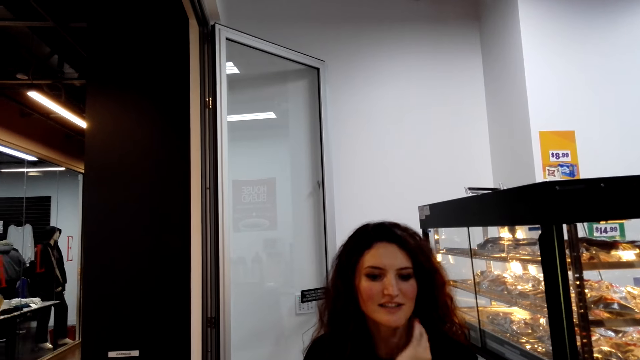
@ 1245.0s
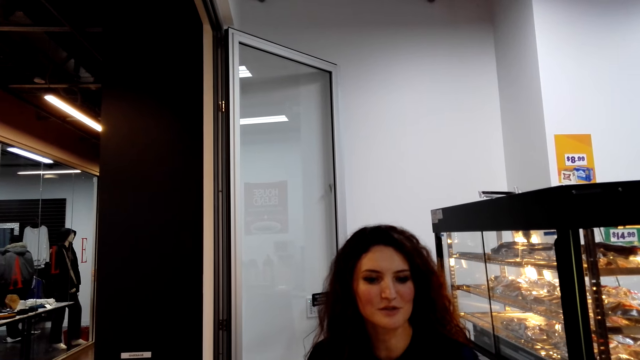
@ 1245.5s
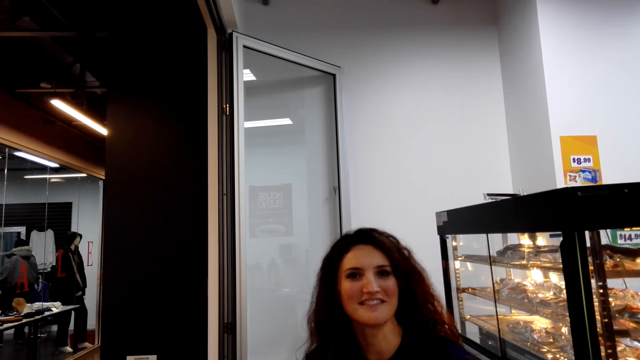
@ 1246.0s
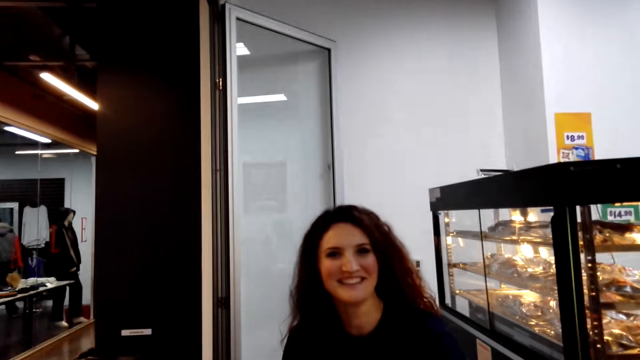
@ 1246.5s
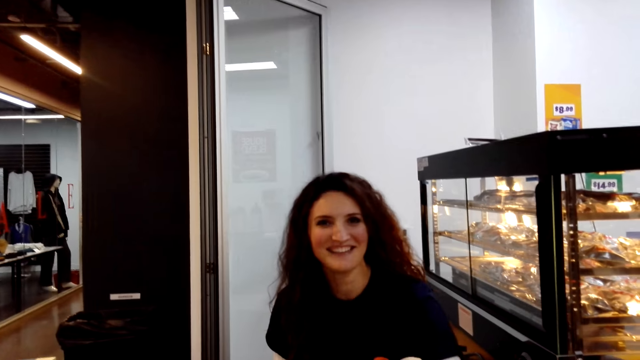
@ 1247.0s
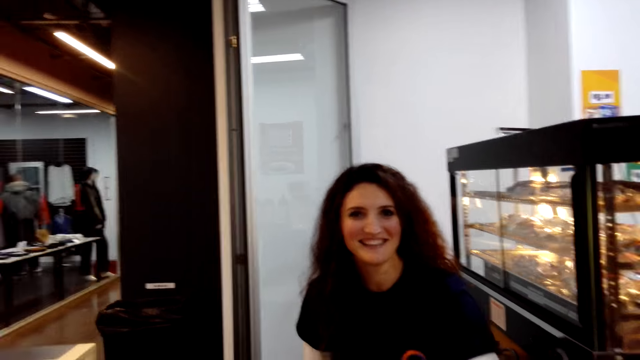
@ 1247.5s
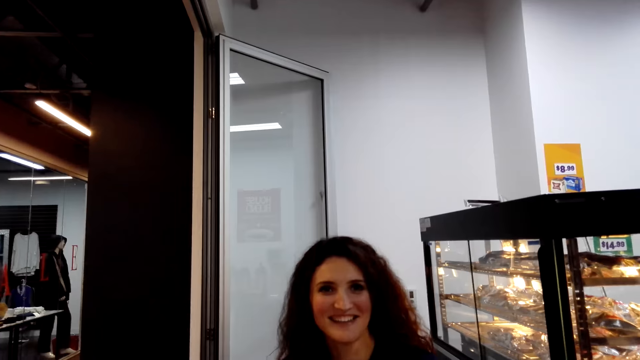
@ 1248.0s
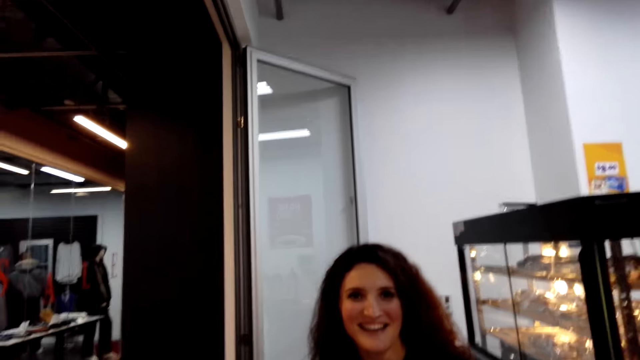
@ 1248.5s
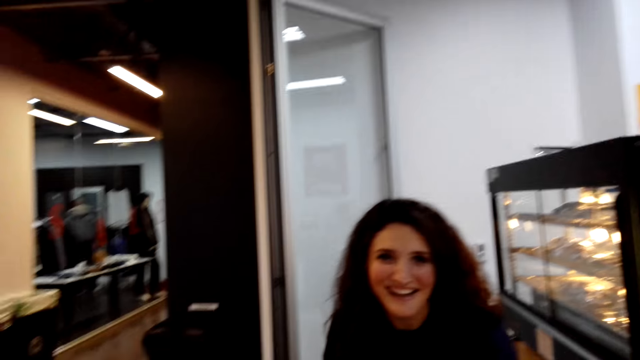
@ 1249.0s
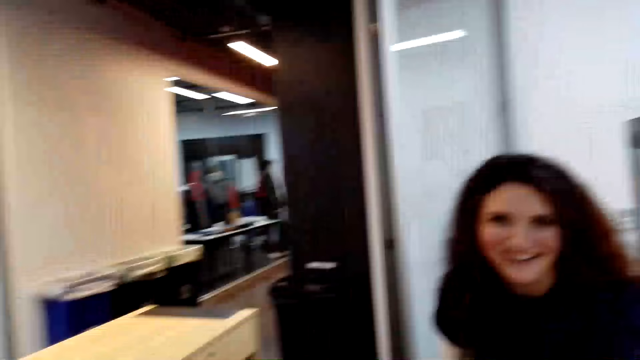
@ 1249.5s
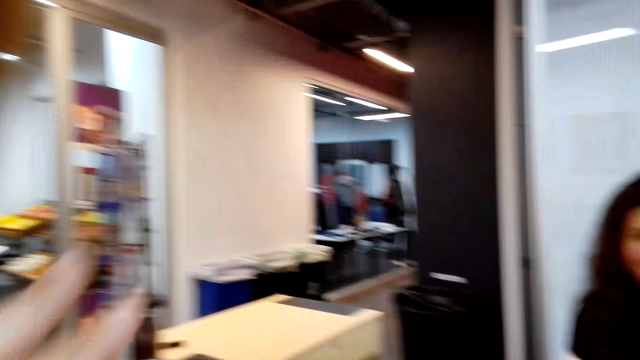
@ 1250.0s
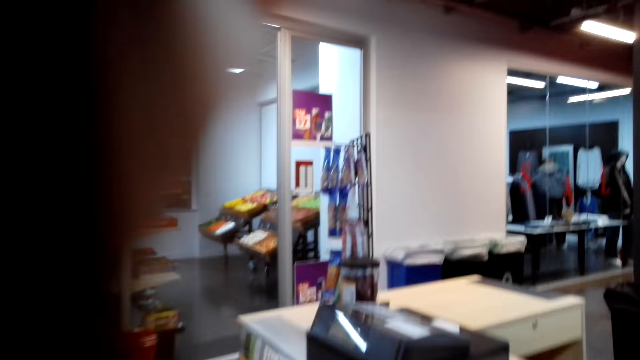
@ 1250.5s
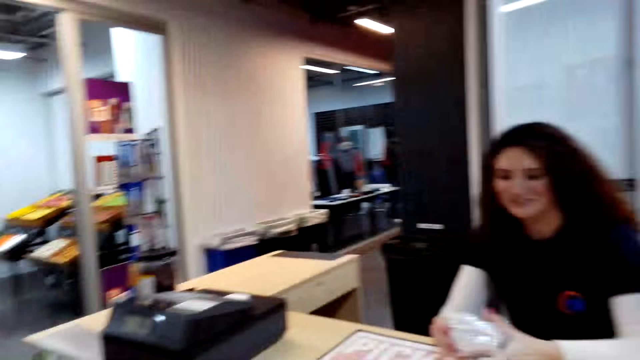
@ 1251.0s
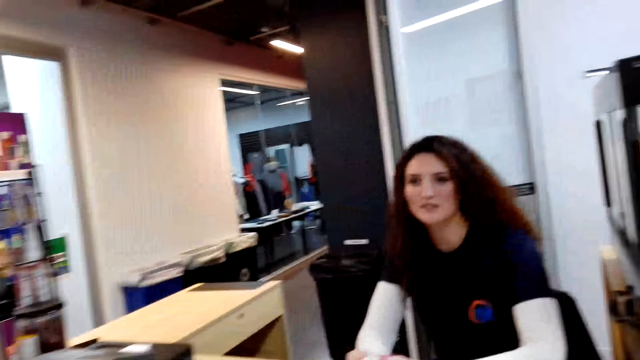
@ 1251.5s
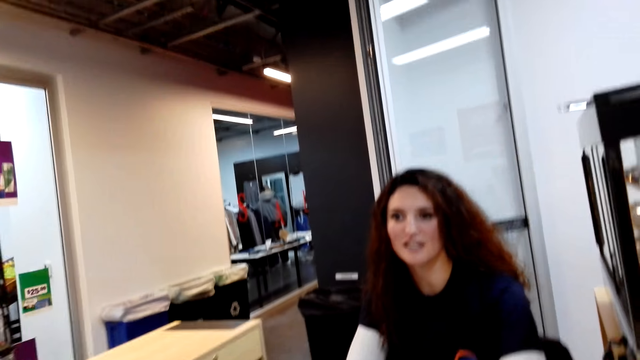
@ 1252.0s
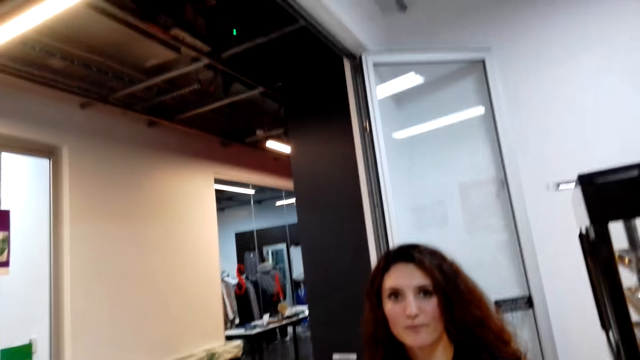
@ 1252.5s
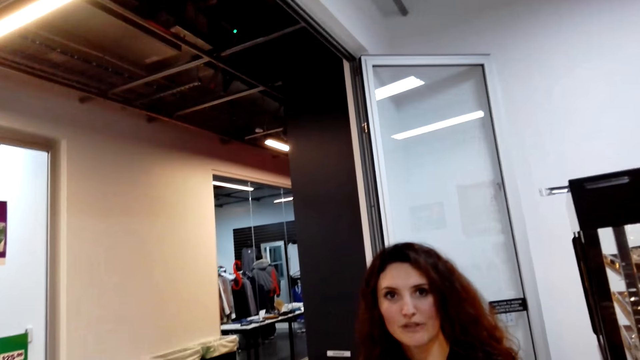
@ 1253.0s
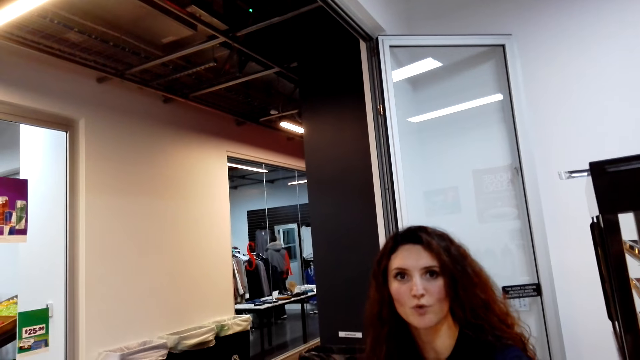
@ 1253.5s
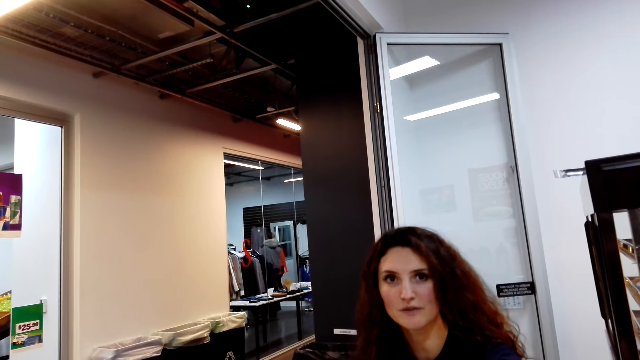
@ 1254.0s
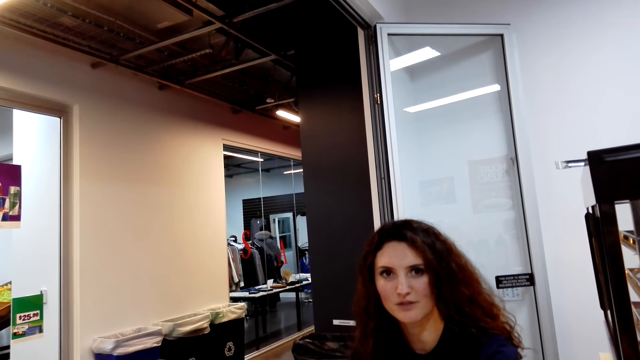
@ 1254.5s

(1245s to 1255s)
The woman talks, smiles. The camera wearer lifts up the left hand. The woman talks to the camera wearer.

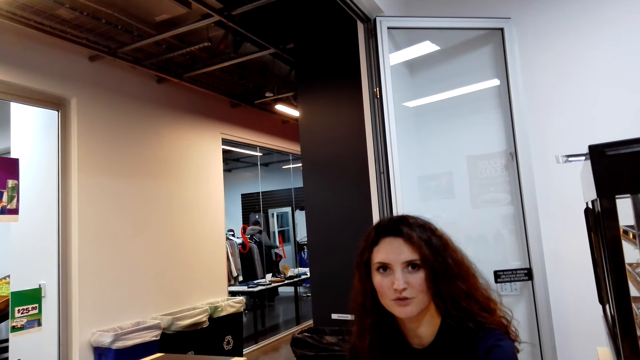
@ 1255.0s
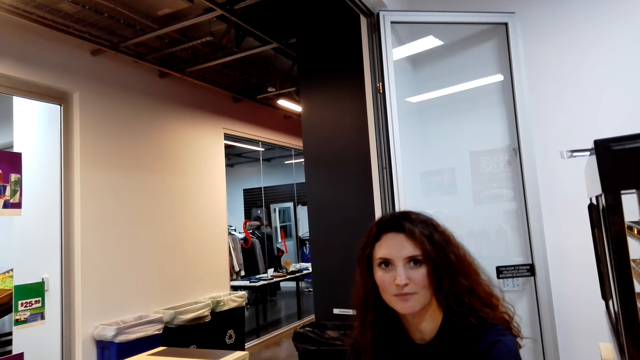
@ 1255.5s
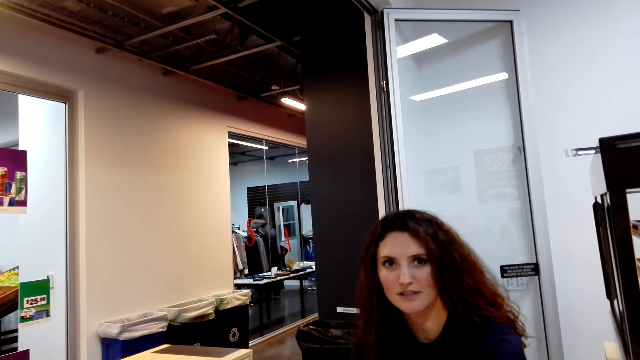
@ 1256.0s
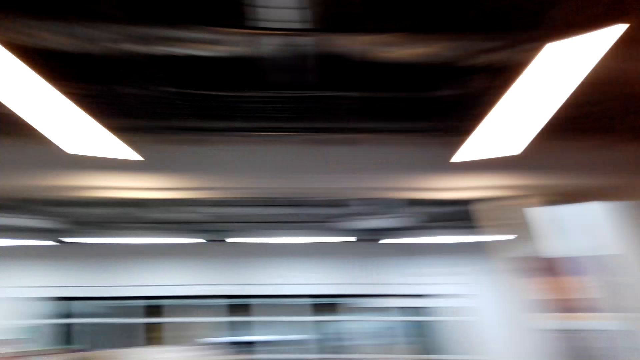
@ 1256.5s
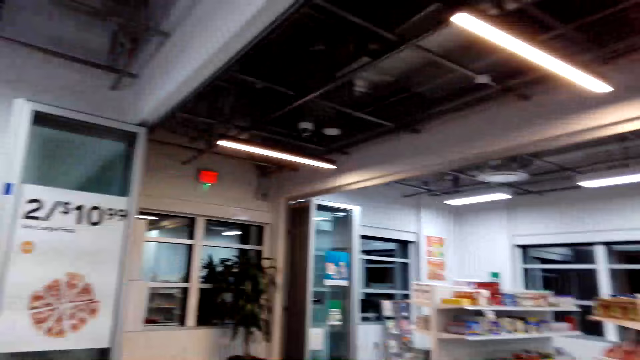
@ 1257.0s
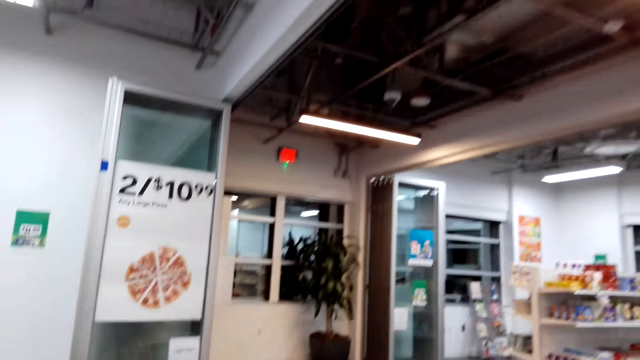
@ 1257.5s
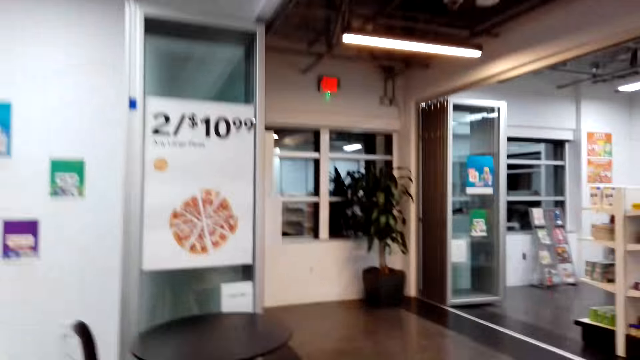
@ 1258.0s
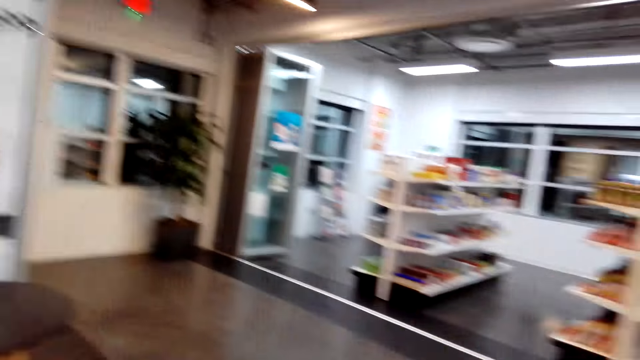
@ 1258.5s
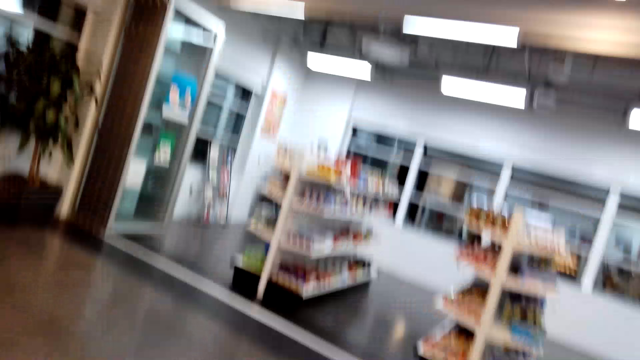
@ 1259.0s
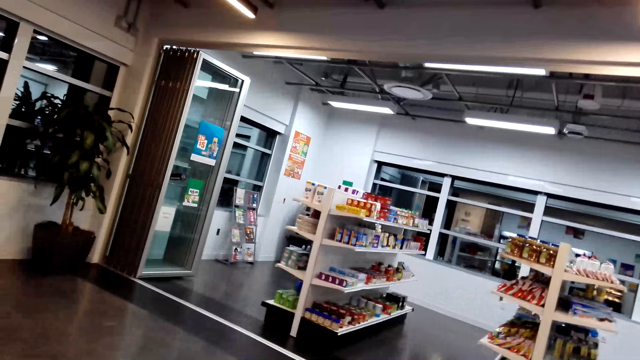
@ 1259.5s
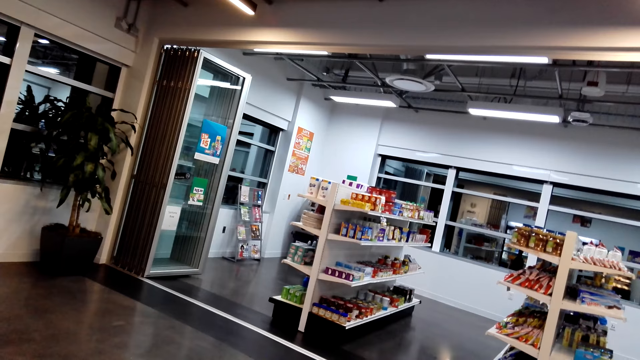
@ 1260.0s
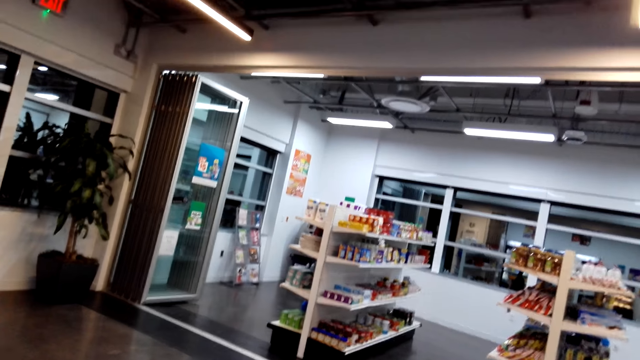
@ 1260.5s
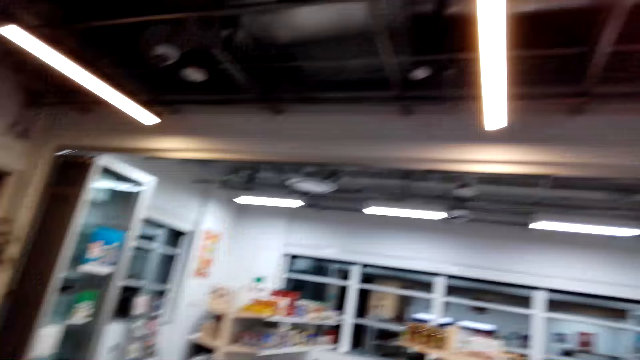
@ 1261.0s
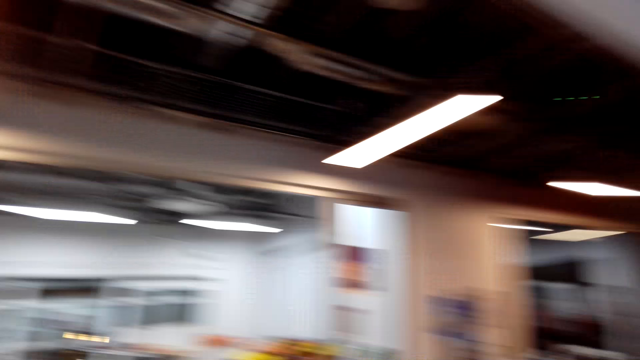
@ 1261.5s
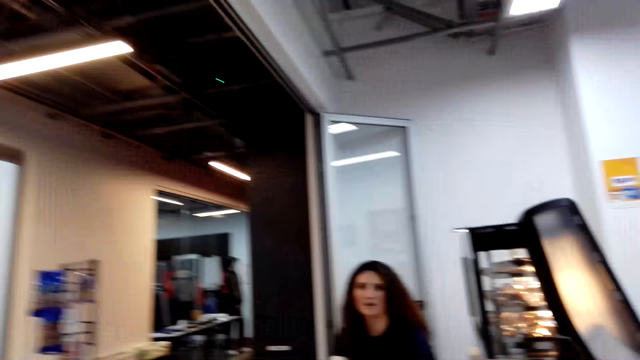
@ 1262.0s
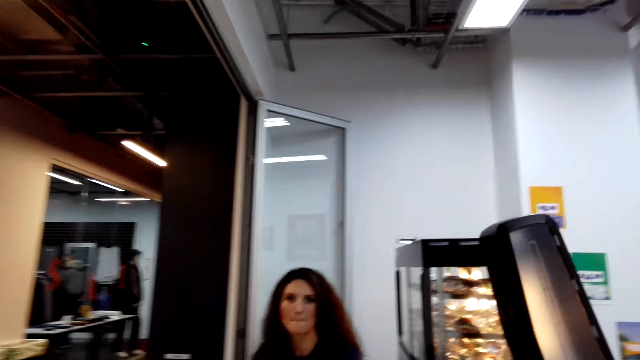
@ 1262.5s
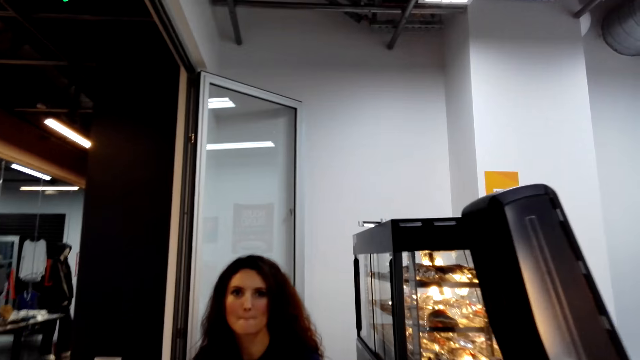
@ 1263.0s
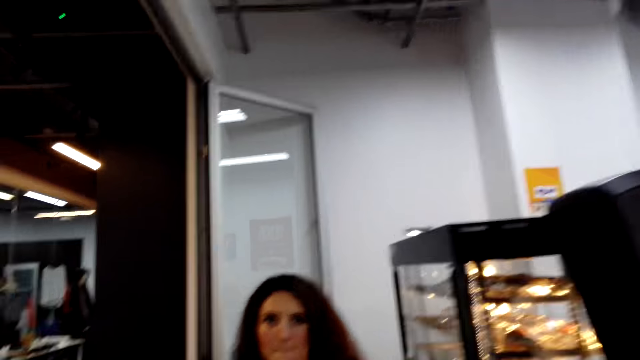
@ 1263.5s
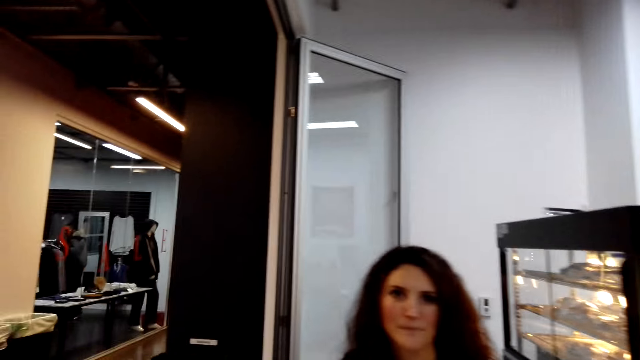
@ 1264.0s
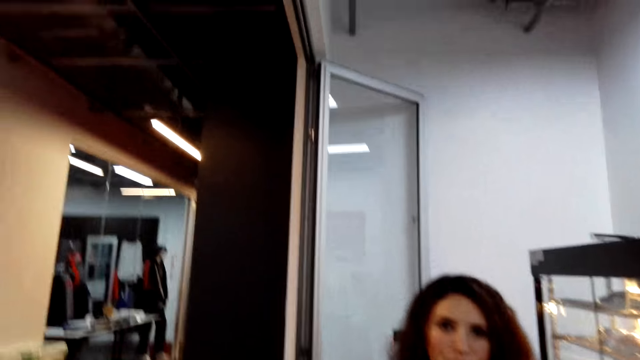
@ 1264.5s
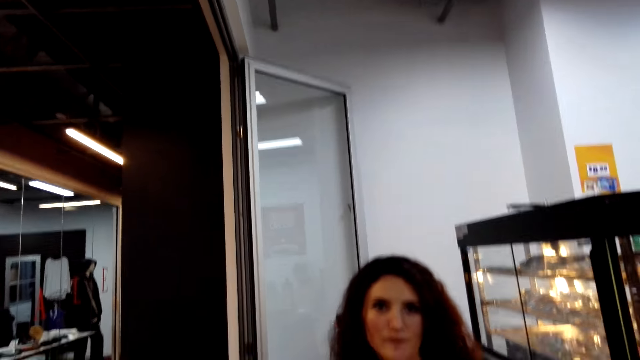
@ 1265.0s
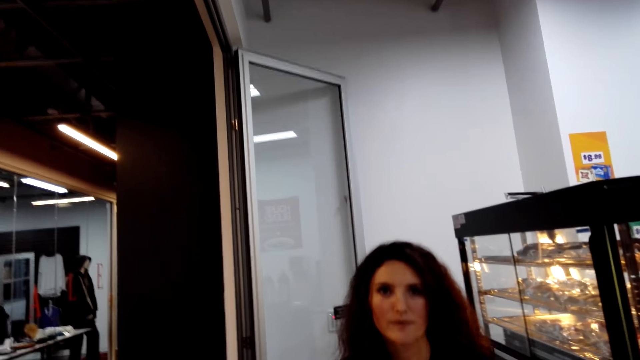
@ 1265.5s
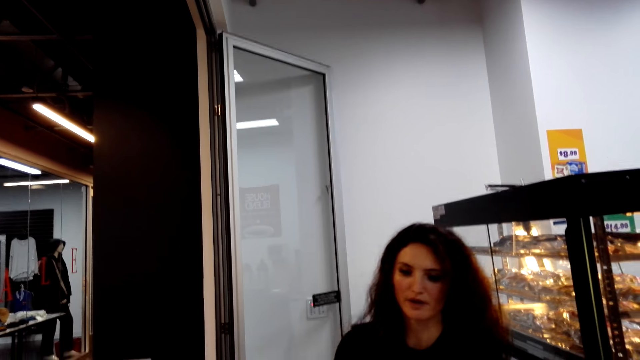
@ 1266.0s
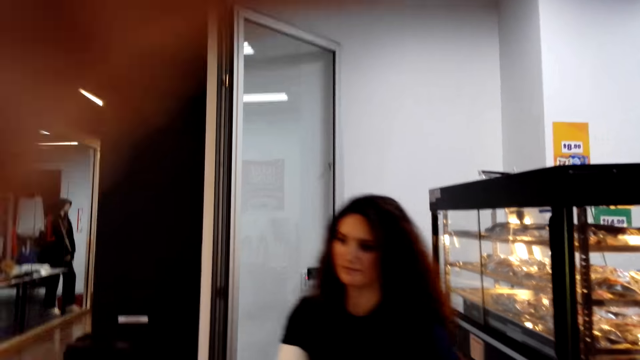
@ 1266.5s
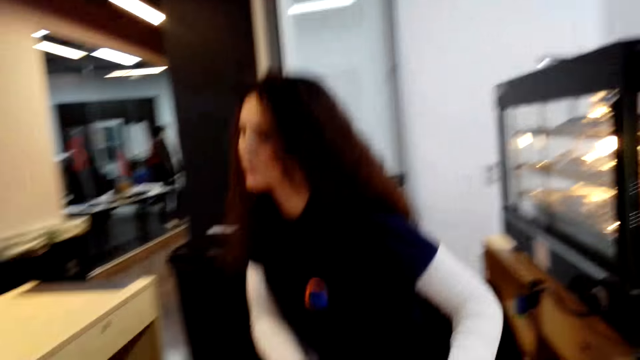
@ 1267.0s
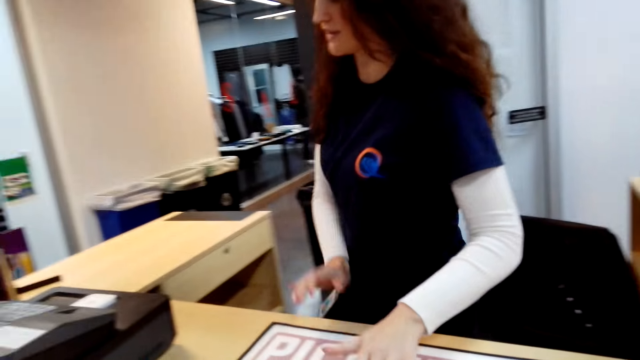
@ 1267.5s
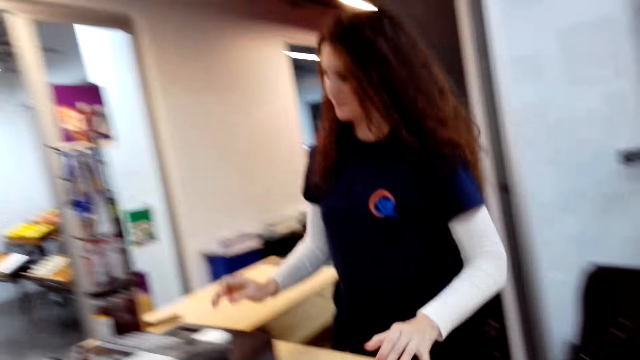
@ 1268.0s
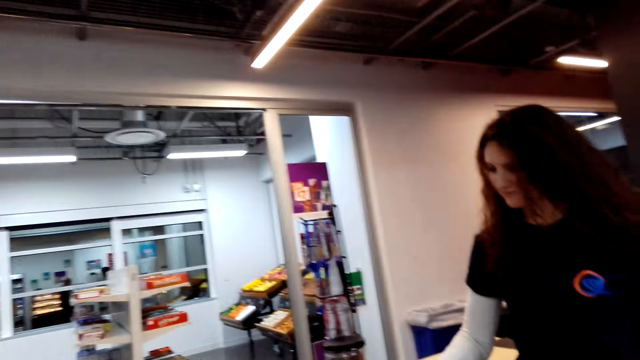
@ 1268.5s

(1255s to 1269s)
The camera wearer looks around, walks around the shop. They turn, walk. The woman talks to the camera wearer. She shakes her head and stands up.
